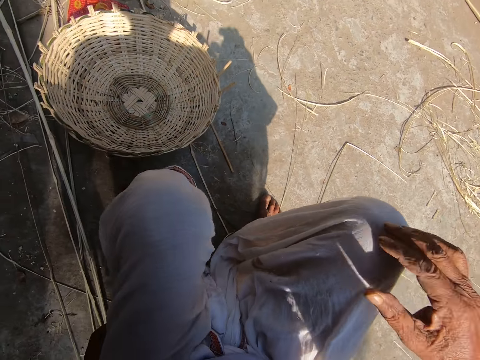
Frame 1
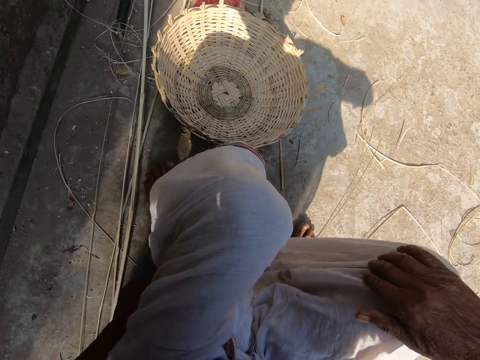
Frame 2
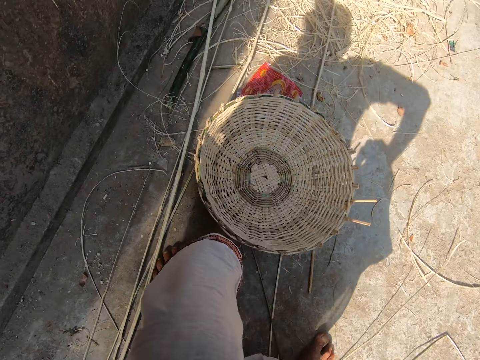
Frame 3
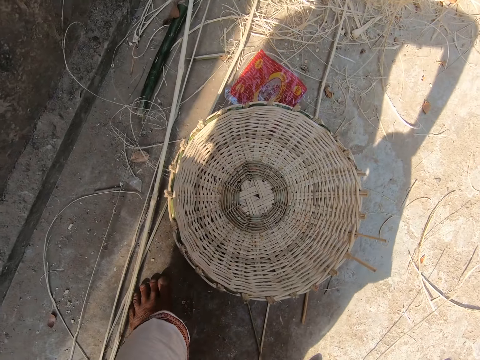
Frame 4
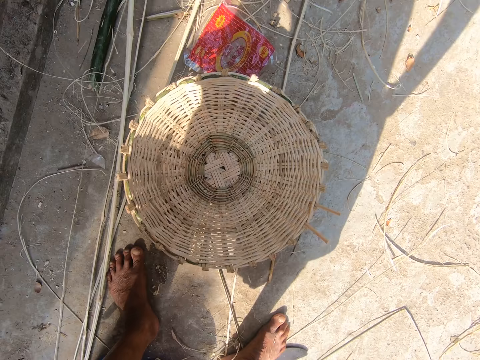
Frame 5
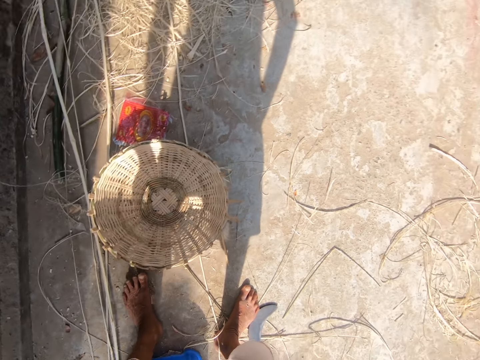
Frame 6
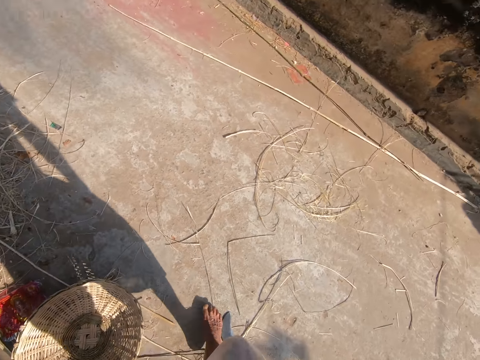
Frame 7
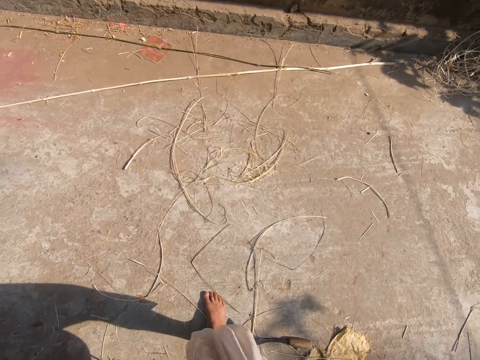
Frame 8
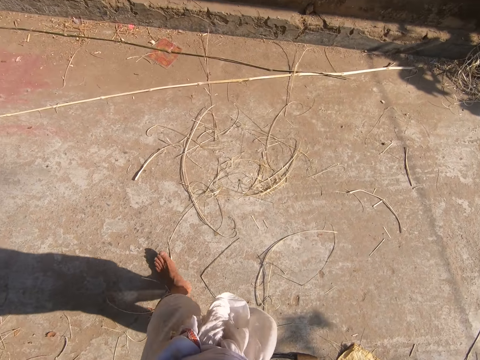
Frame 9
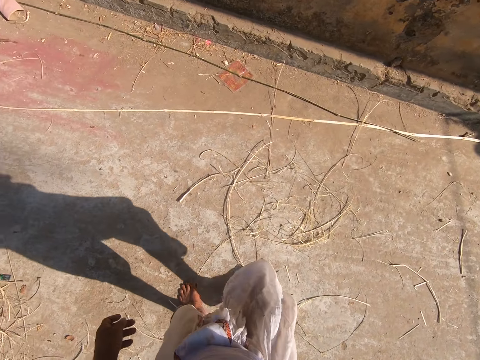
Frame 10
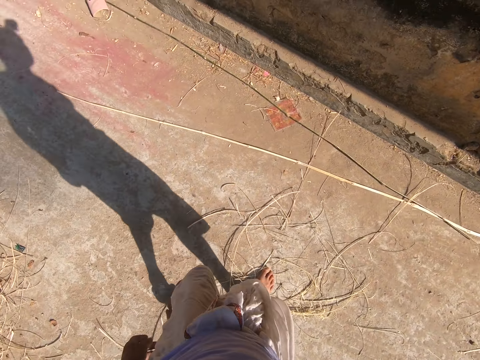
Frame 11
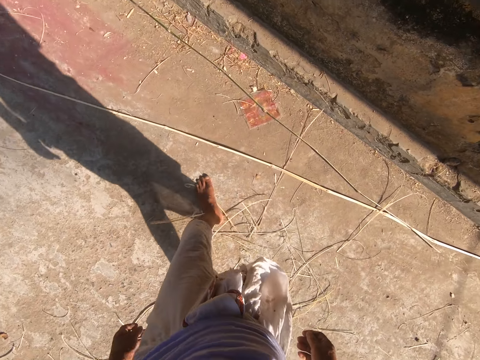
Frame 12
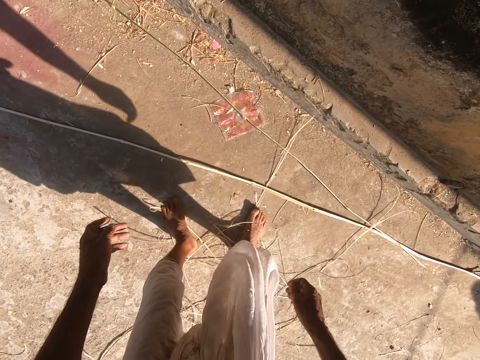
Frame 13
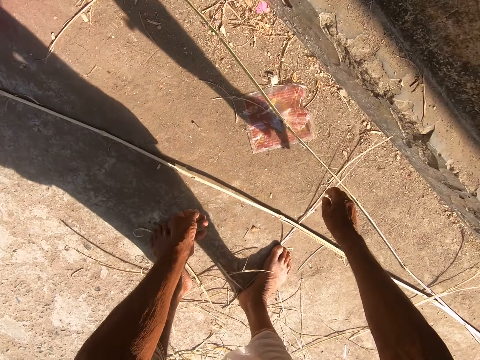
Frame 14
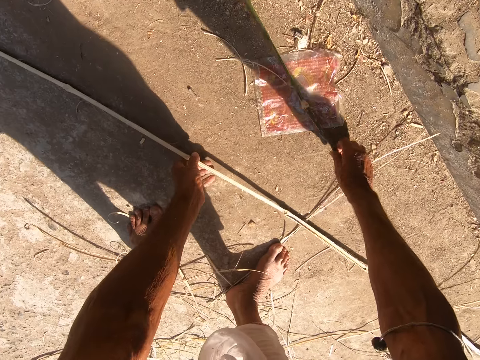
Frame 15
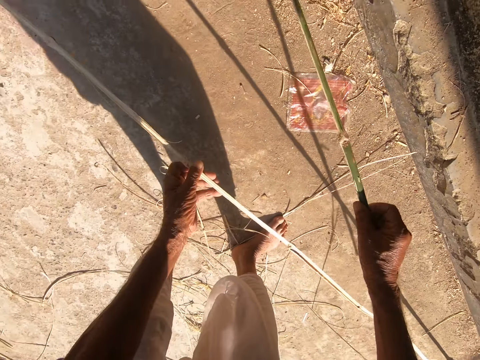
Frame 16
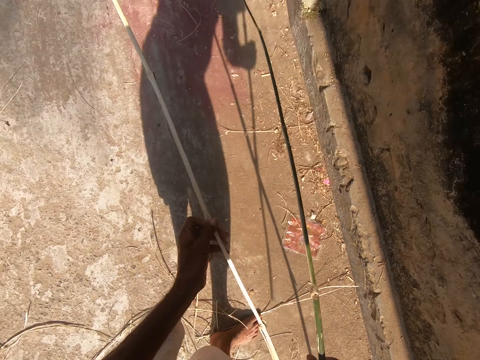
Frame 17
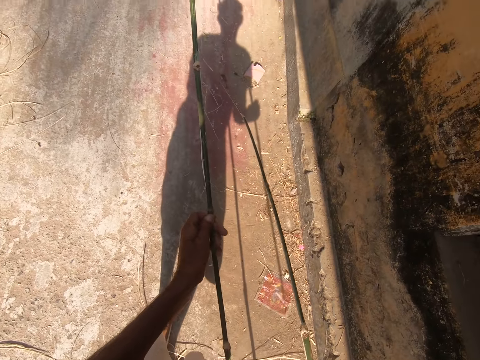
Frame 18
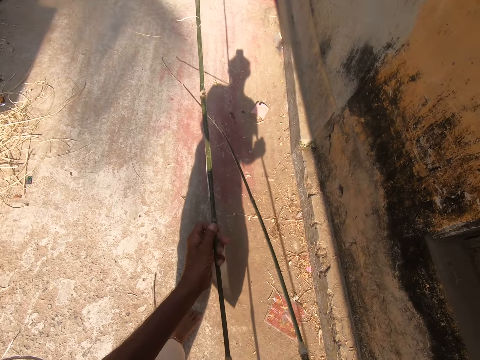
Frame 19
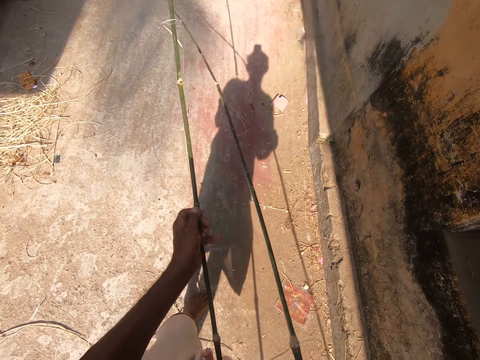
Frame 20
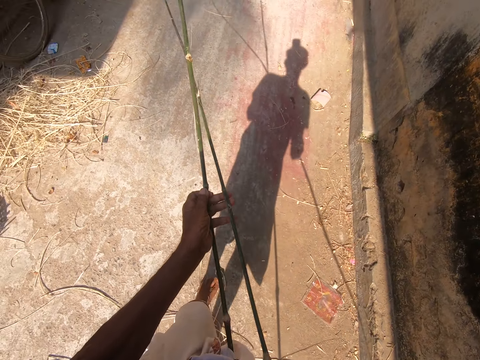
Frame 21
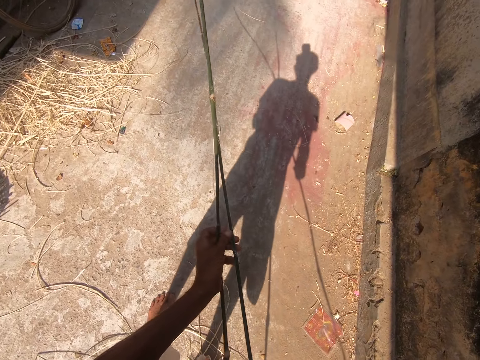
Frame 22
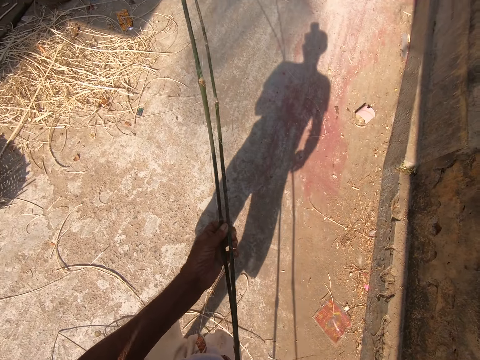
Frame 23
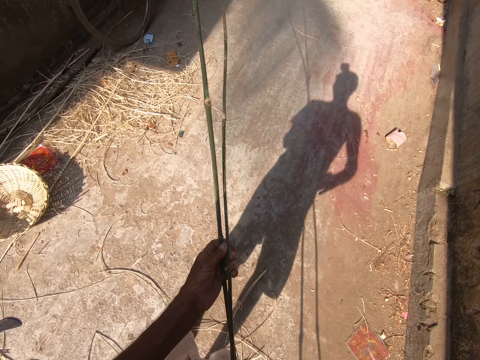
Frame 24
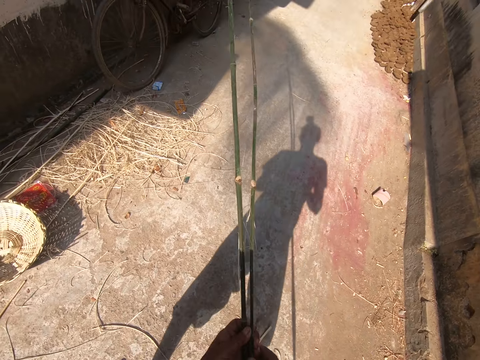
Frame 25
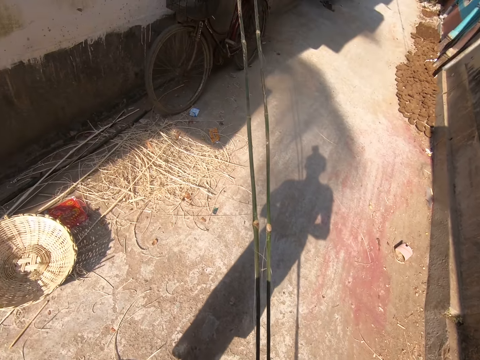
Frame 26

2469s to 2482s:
The camera wearer stands upright. He walks in the compound. He picks two bamboo strips or the grass from the floor with both hands. He passes the bamboo strip in his right hand to his left hand. He stares at the grass.

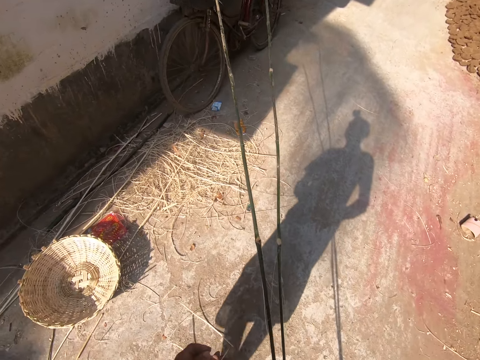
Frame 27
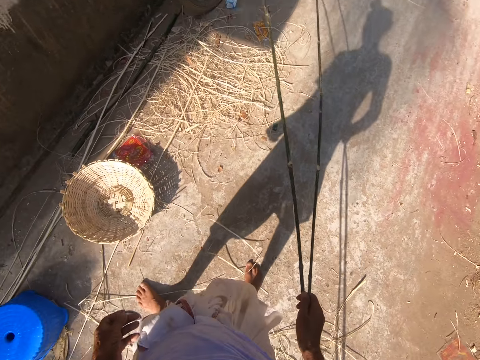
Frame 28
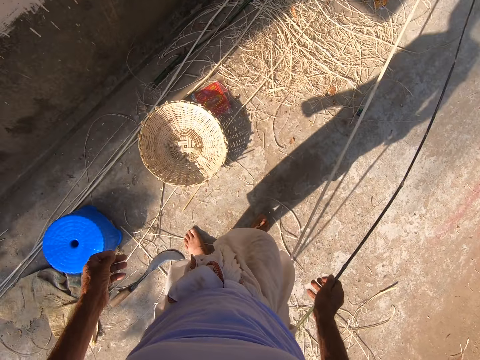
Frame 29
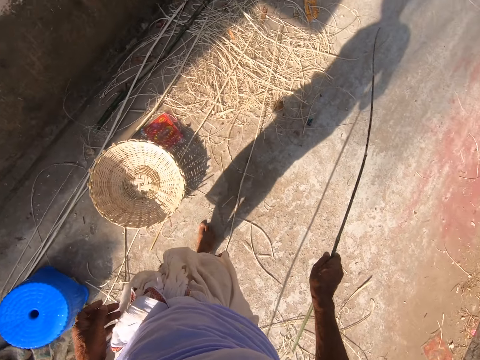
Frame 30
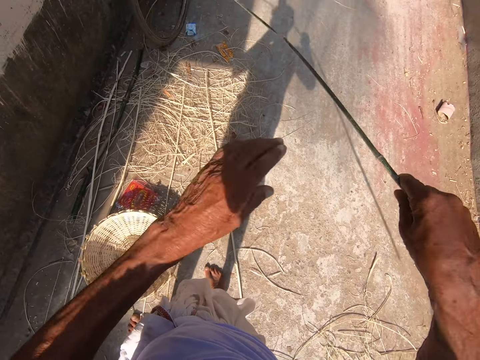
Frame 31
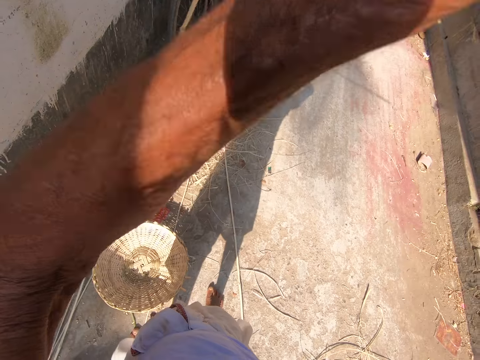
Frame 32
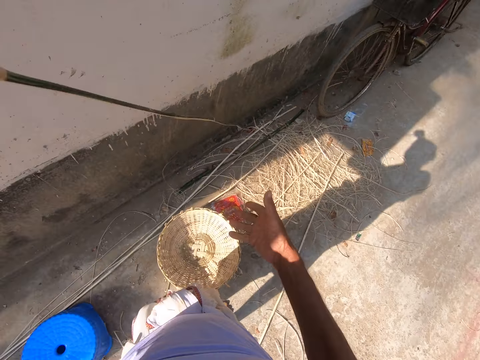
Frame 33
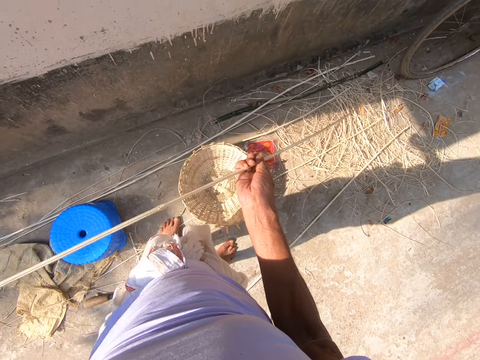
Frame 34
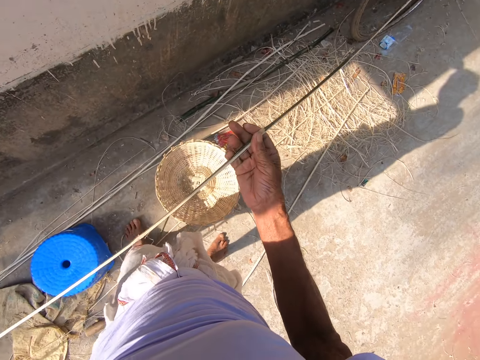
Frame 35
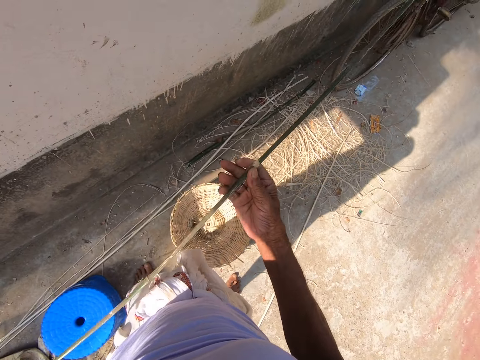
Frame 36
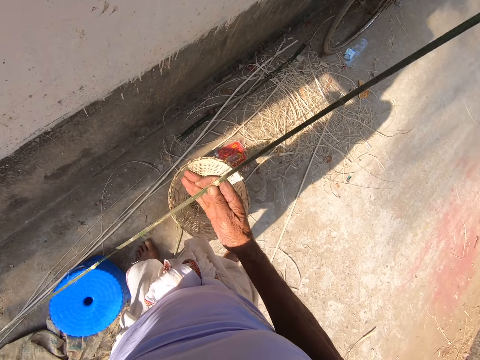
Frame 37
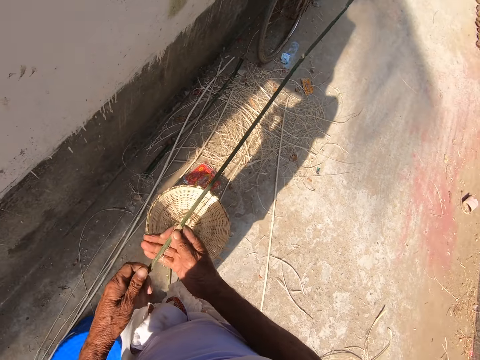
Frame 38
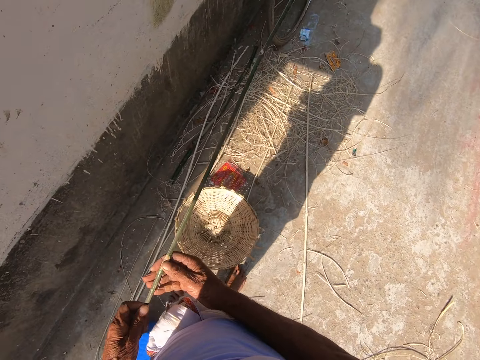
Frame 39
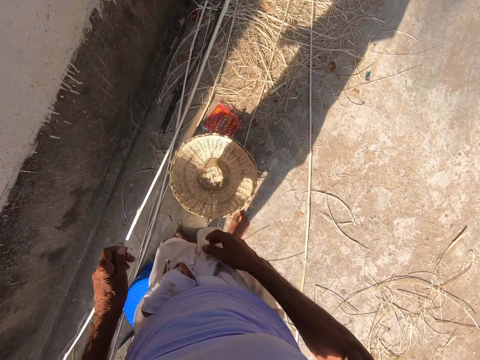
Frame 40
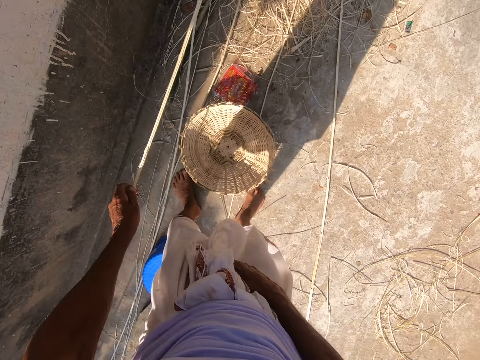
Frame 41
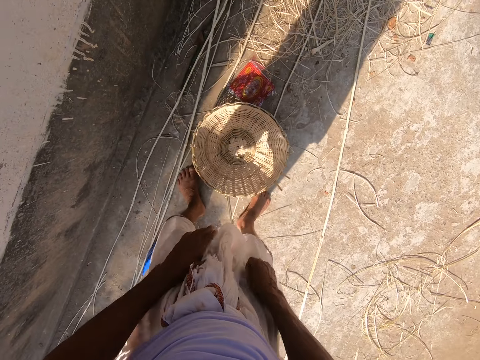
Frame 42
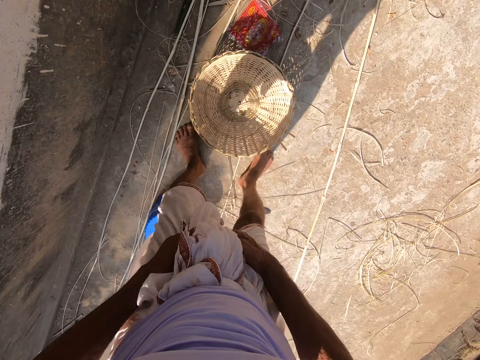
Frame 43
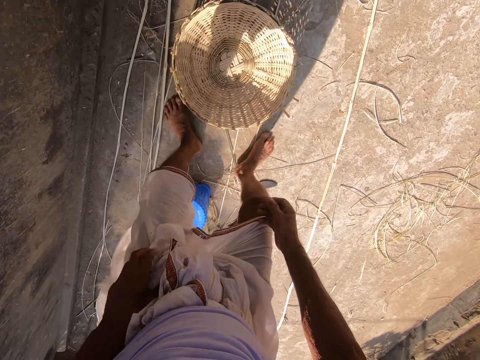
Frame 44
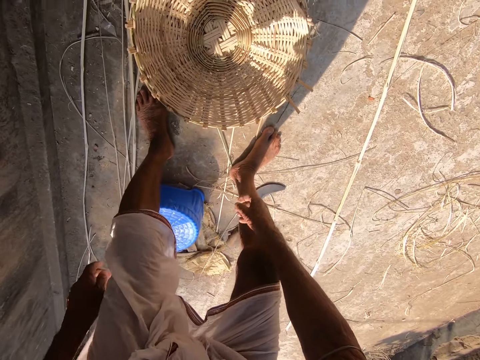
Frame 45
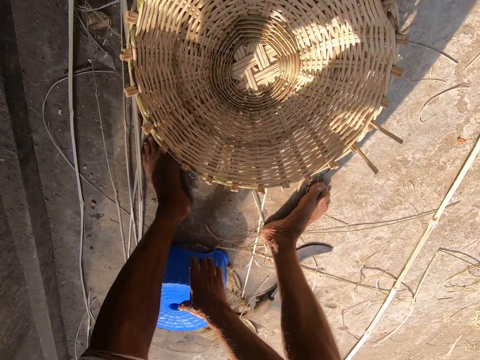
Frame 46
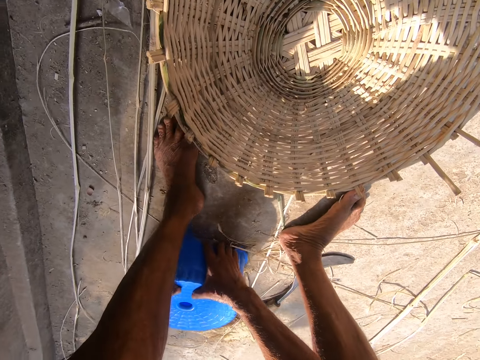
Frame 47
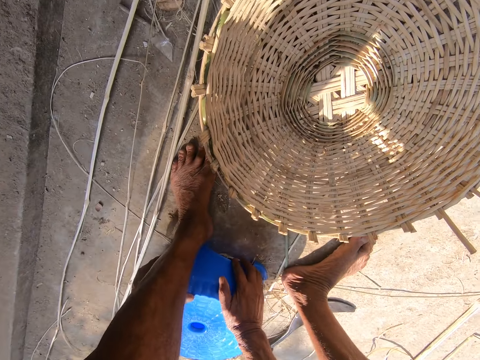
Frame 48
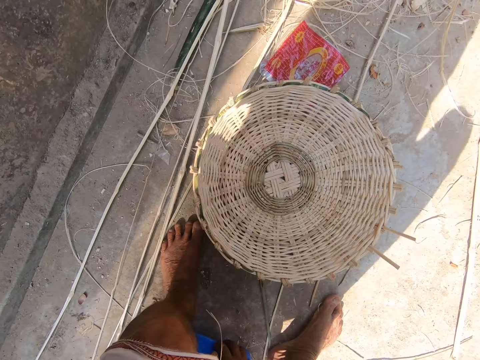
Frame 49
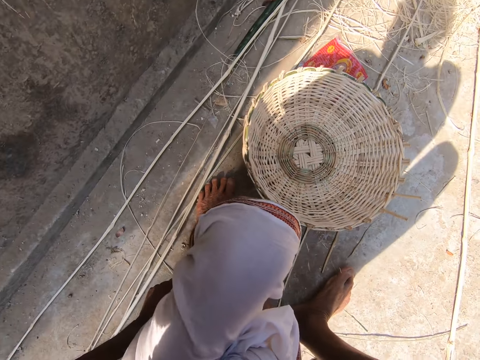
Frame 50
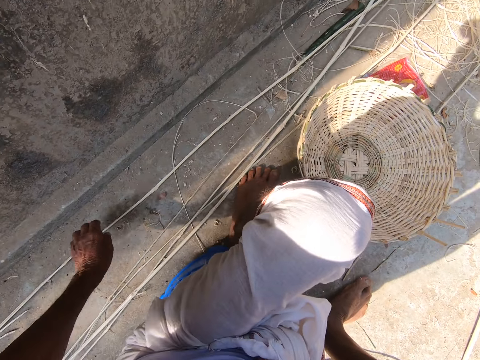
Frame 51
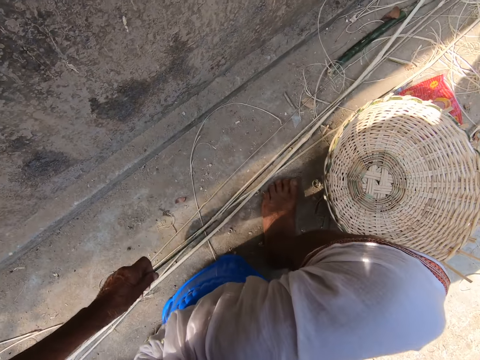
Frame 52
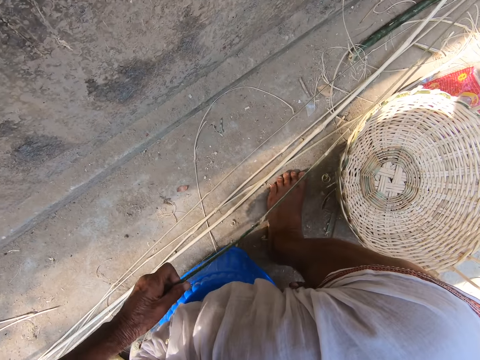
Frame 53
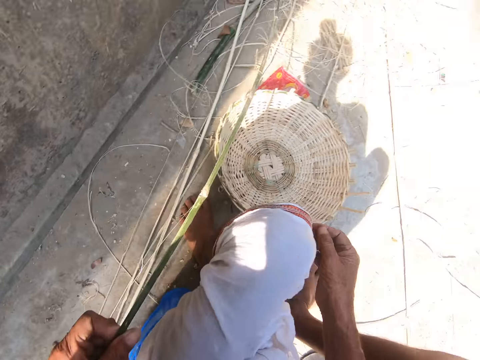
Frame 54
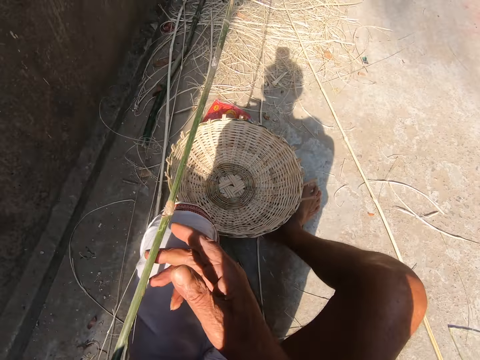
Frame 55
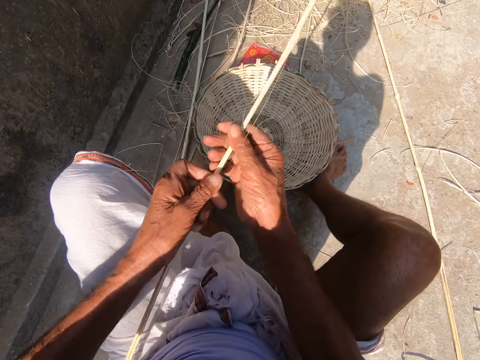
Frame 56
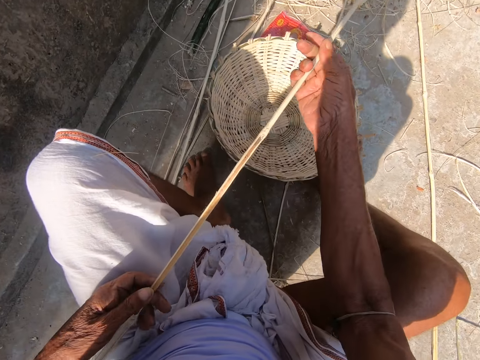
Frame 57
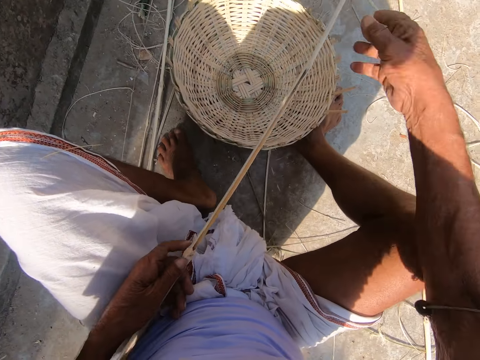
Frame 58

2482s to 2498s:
The camera wearer drops the grass on the ground. He flips the bamboo strips over himself with his right hand. He moves the grass to the left hand and holds the grass with the right hand. He stares at the grass. He drops the bamboo strip on the floor with his left hand. He adjusts a plastic stool on the floor with both hands. He sits on the stool. He picks the bamboo strip from the floor with his left hand. He holds the bamboo strip with both hands.
